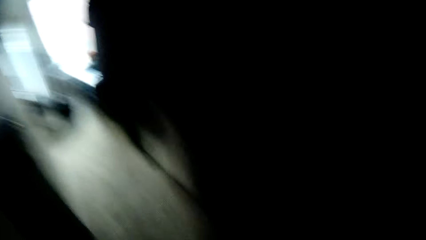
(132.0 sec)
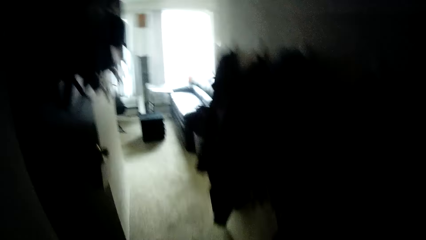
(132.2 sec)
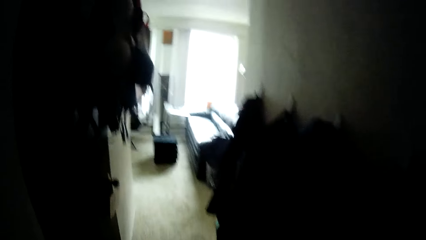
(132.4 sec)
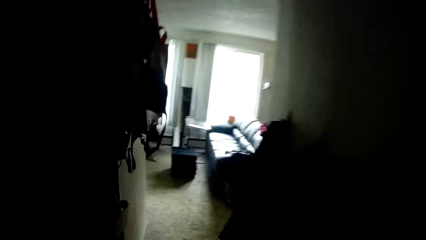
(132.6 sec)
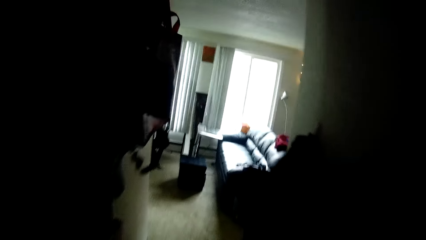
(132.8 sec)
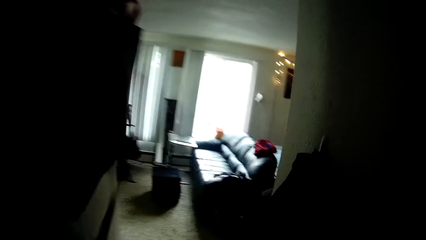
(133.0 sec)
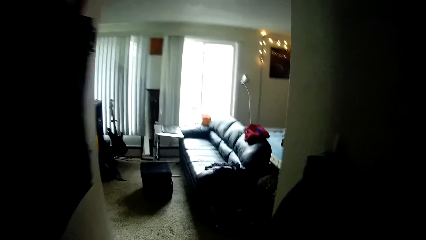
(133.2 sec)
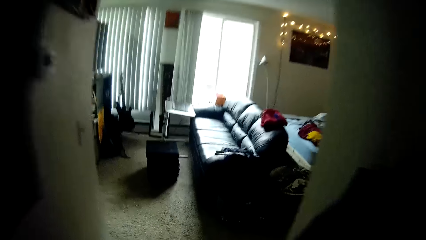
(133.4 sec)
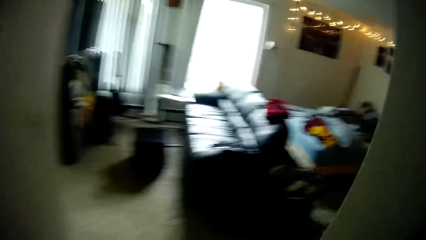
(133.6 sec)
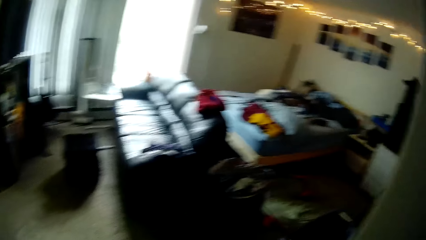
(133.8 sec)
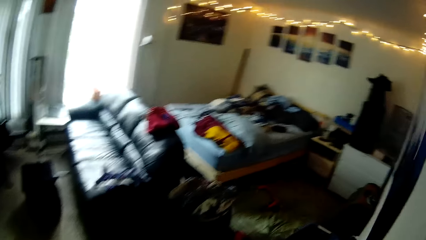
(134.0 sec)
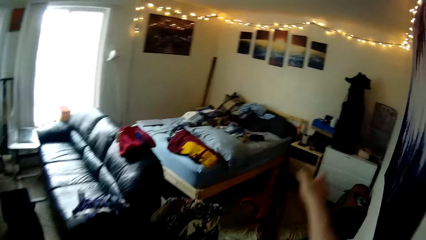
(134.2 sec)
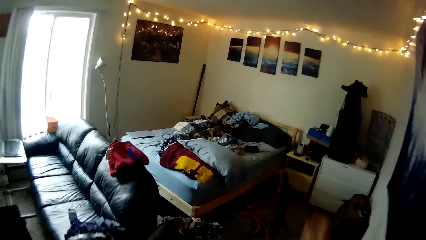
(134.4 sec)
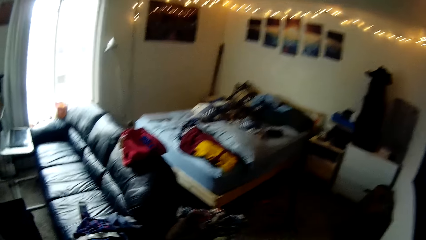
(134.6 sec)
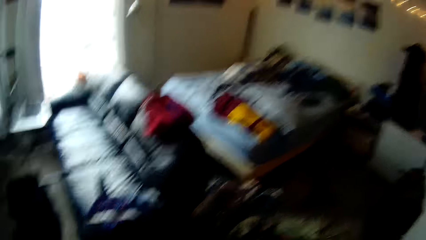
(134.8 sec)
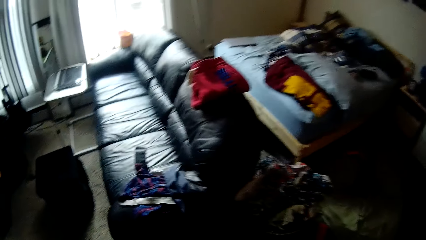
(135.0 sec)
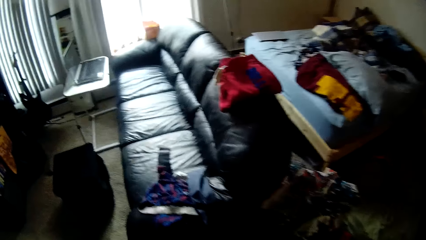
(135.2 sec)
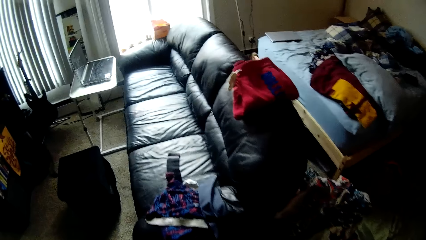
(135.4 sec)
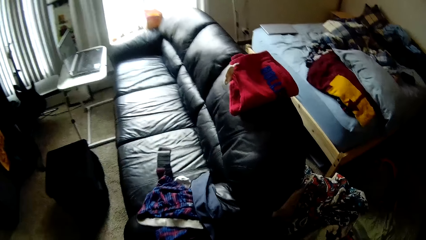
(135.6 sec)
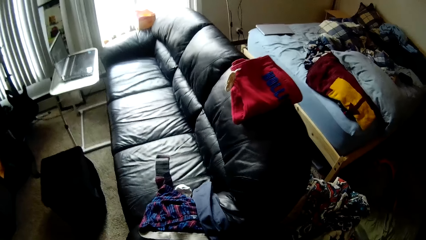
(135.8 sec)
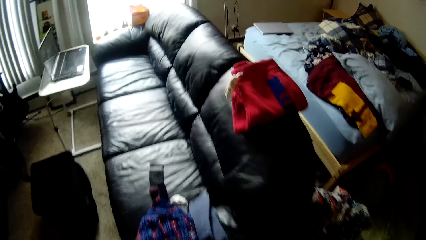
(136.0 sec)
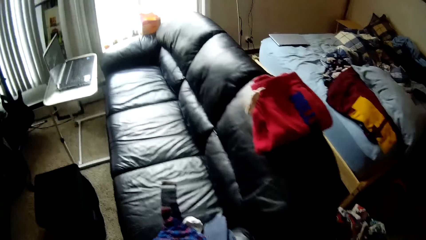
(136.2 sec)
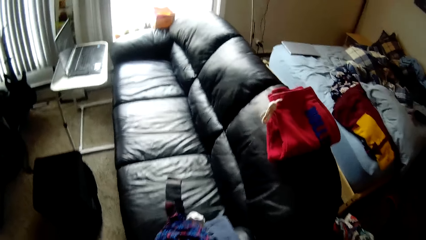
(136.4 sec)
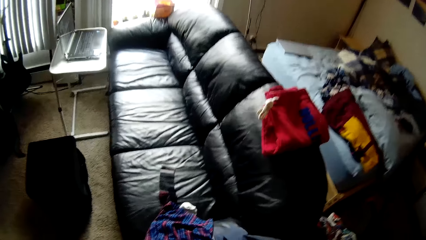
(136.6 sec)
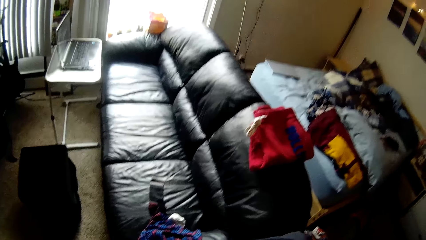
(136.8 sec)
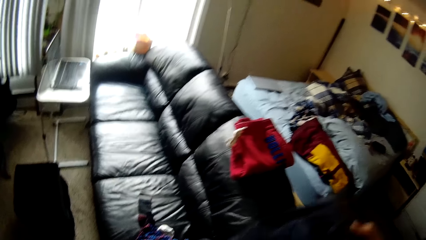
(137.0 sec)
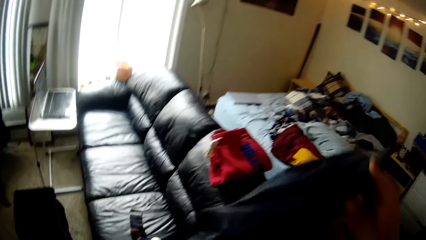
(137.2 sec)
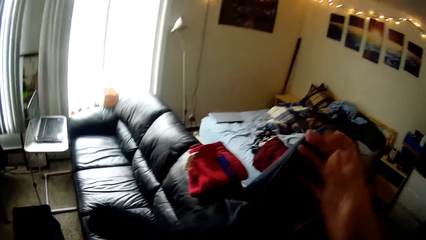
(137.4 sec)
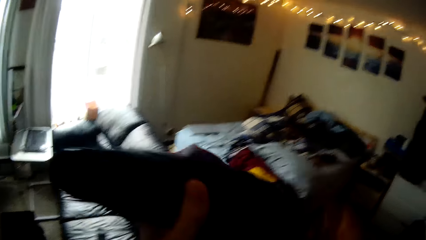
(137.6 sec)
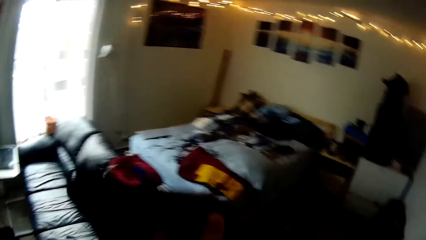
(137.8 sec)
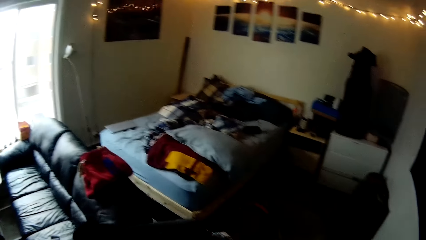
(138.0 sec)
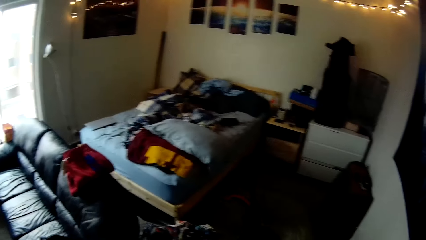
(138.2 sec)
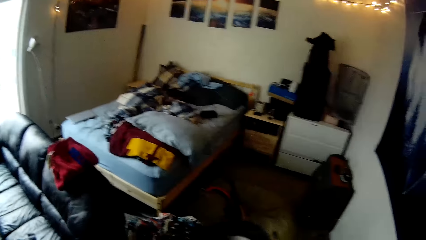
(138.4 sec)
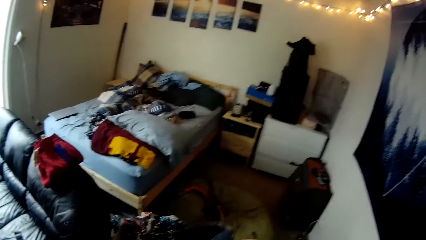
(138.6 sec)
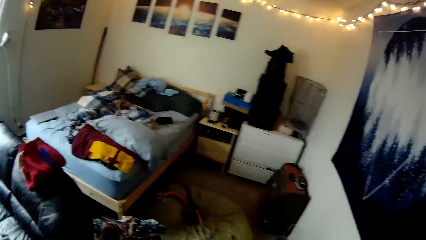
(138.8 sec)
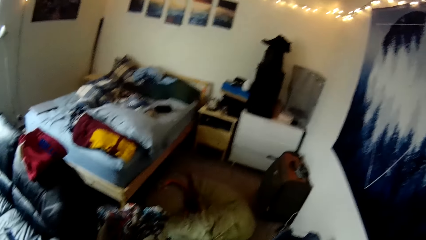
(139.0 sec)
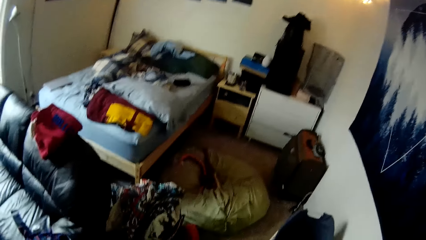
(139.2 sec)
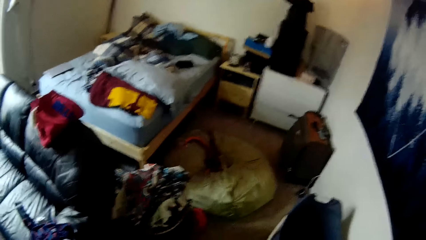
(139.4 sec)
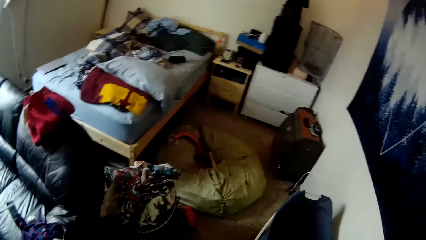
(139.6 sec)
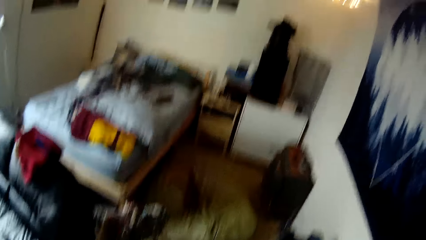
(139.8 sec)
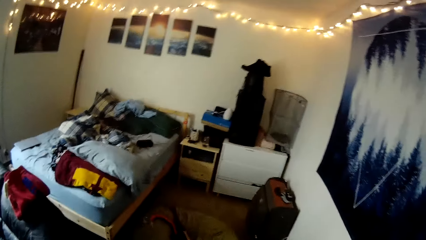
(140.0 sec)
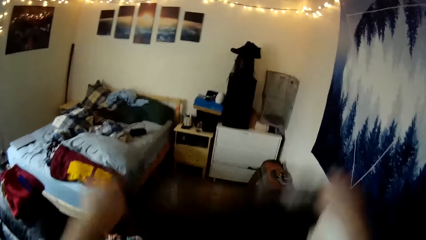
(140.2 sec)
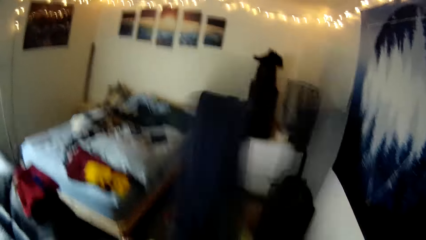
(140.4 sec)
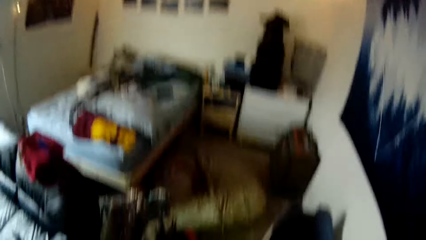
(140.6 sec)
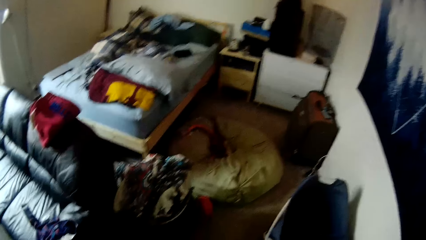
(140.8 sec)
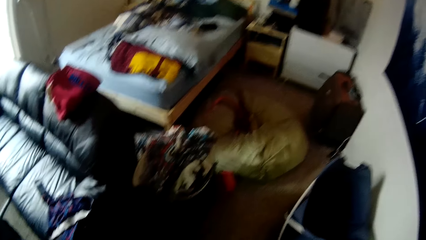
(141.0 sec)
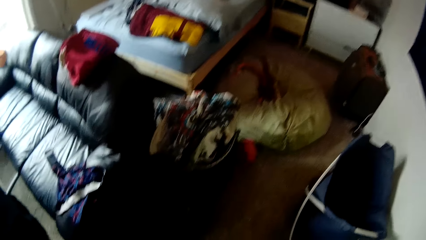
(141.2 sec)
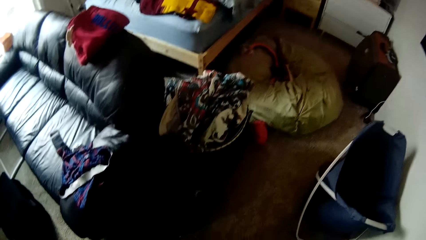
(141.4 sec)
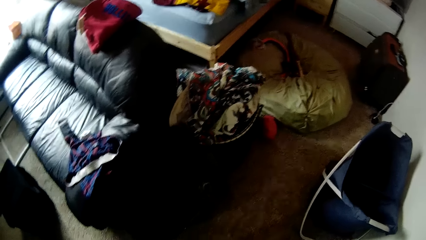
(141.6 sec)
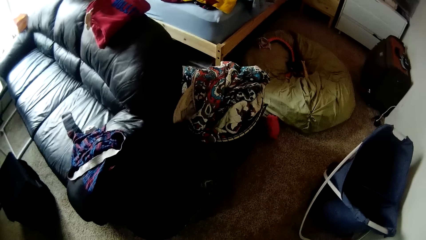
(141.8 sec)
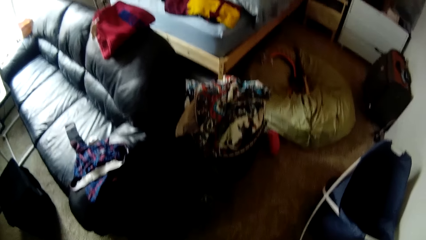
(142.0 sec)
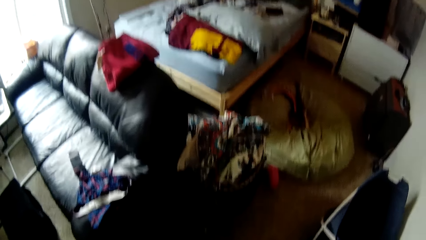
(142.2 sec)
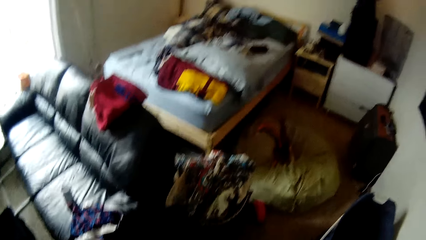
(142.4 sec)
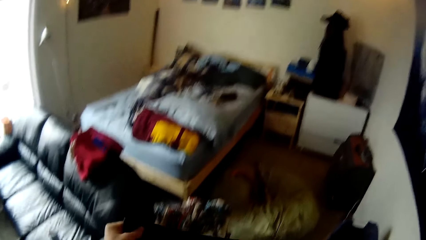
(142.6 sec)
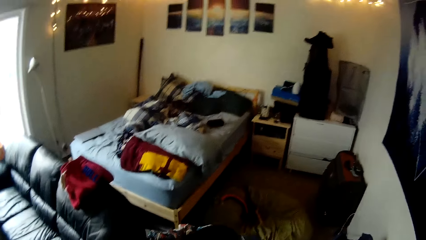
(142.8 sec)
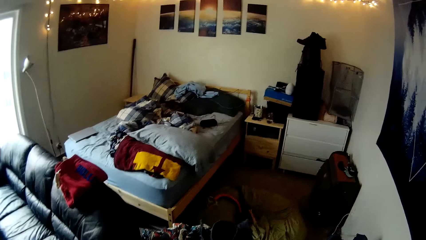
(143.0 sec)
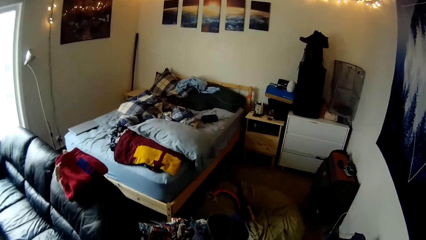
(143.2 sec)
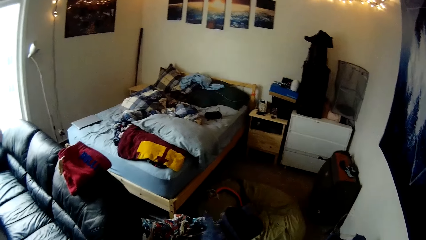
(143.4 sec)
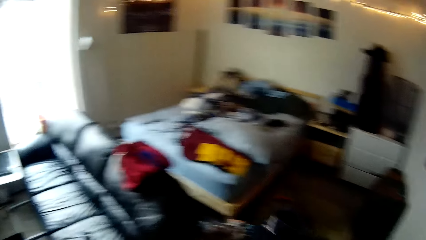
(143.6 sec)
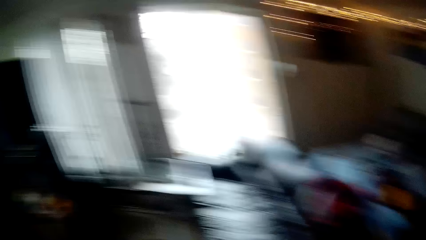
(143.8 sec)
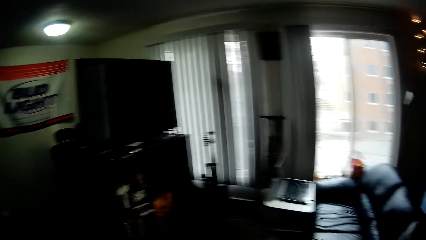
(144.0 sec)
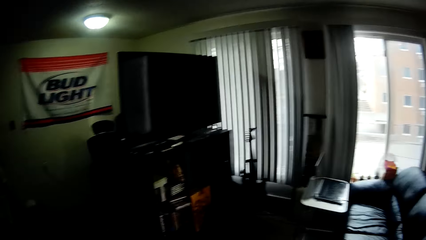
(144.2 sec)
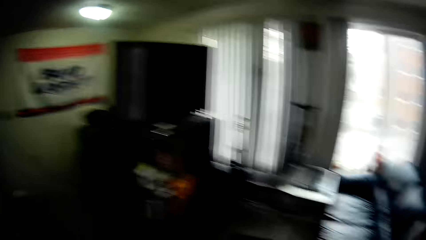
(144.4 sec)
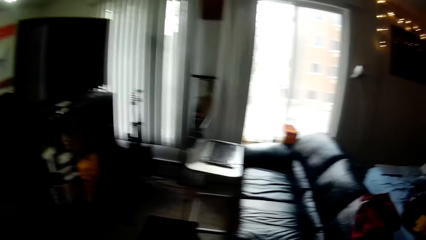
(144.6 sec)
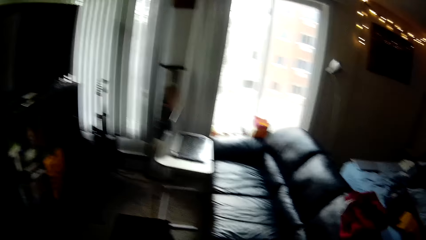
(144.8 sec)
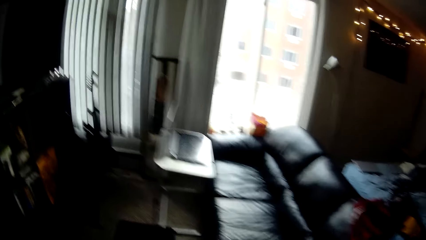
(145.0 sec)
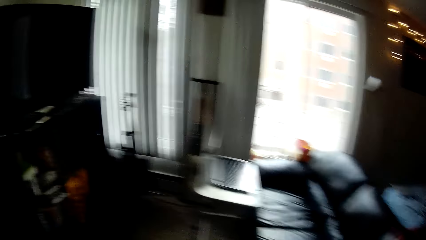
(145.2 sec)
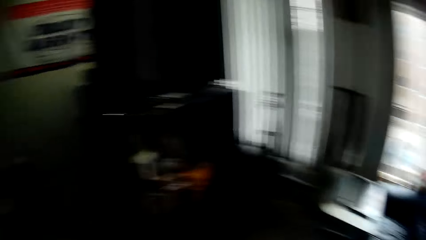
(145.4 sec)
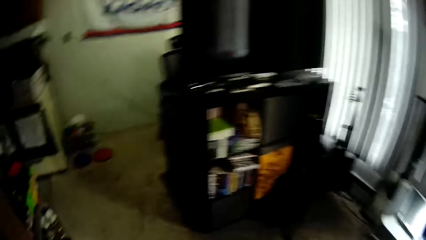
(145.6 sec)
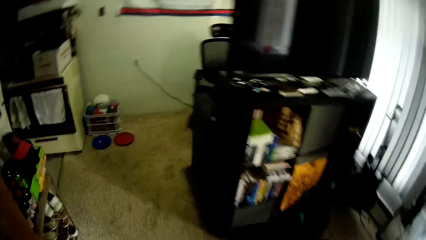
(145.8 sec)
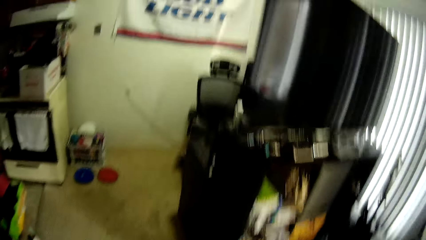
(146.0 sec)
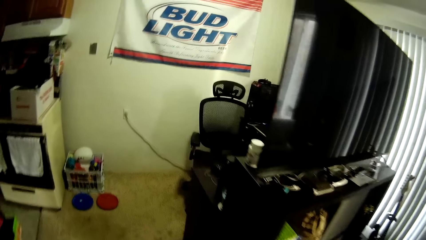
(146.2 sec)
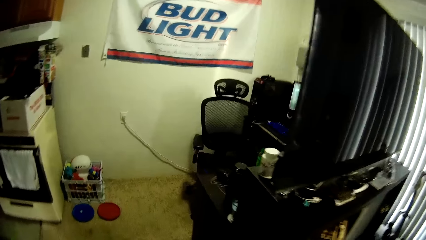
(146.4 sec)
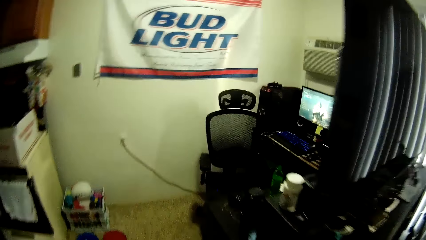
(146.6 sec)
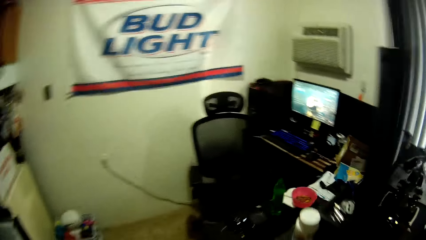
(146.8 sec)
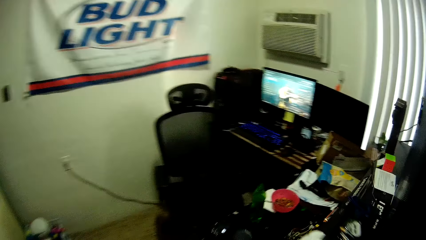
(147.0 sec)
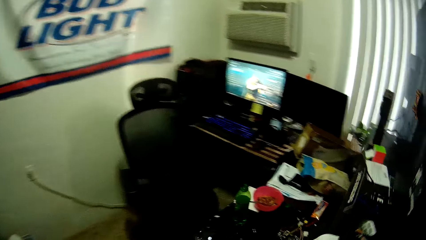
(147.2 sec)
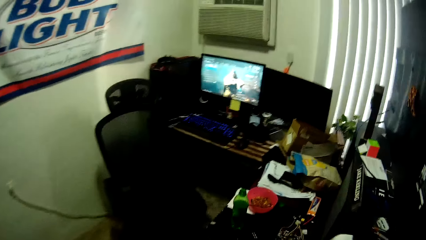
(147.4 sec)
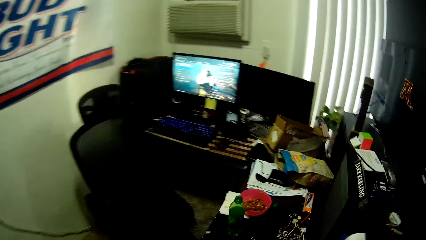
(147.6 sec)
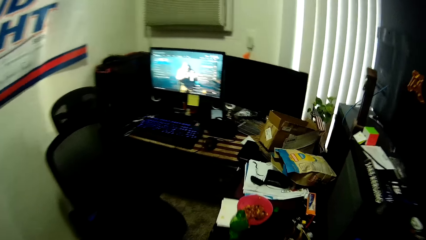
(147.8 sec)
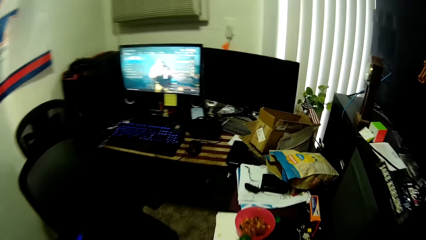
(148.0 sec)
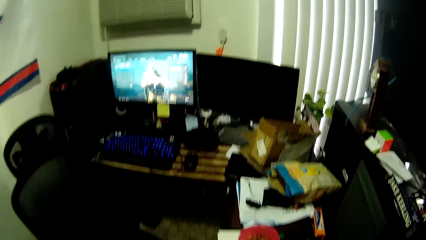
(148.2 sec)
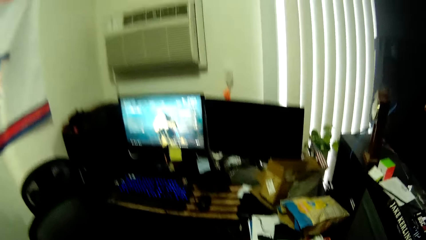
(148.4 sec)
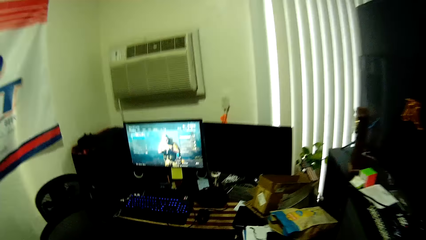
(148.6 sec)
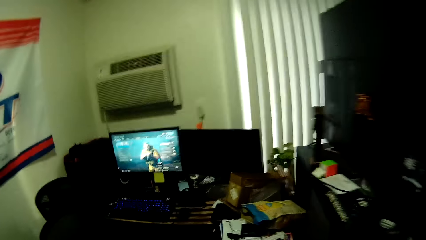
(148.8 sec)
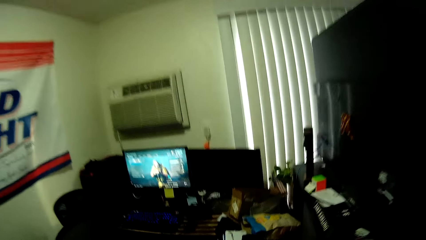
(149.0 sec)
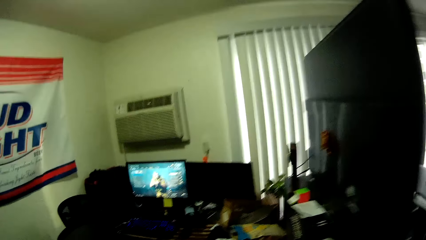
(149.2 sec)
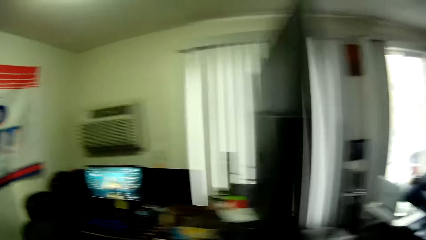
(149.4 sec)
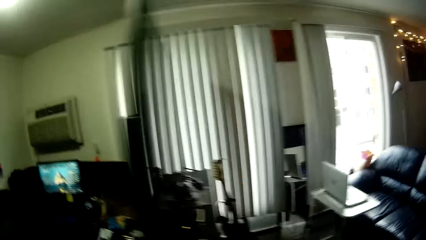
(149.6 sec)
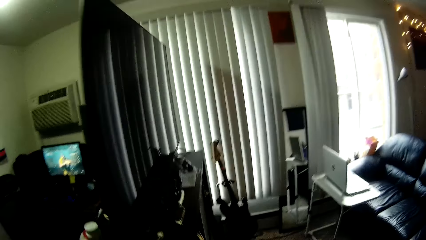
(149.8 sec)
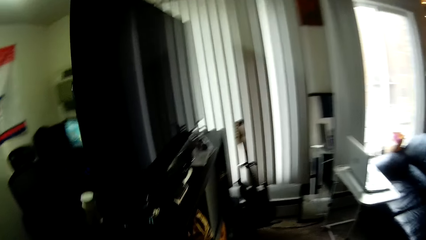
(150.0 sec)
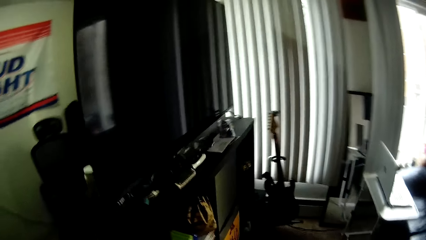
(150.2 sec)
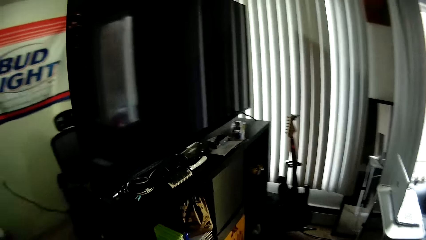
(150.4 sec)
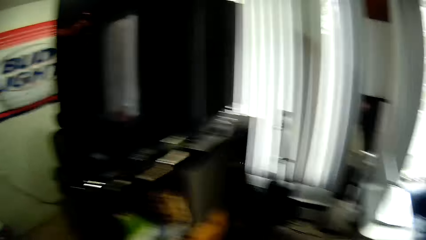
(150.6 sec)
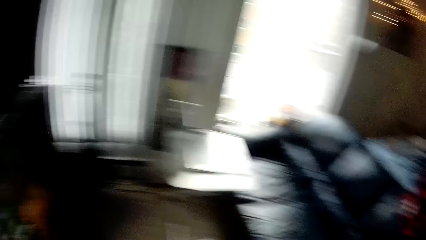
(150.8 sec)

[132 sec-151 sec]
The camera wearer walks in a room. He picks up a cloth from the chair with his hands. He folds the cloth. He adjusts the chair with his hands.
